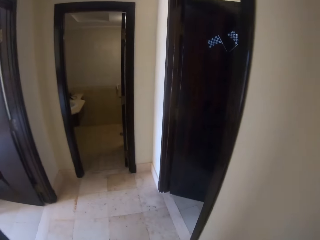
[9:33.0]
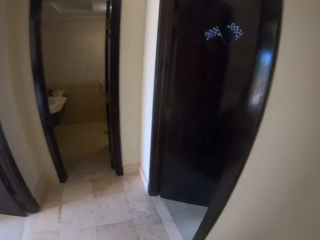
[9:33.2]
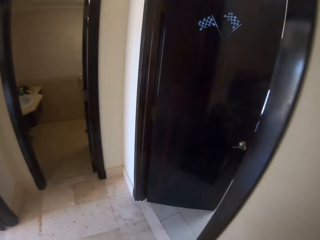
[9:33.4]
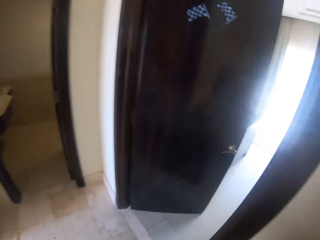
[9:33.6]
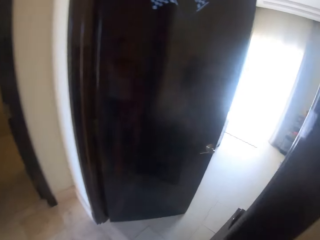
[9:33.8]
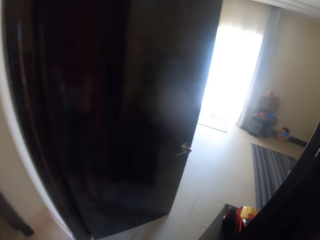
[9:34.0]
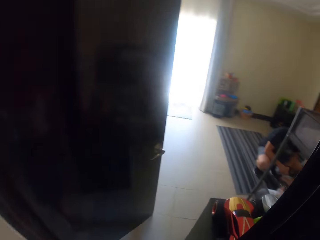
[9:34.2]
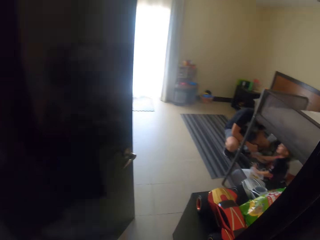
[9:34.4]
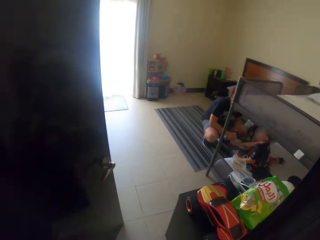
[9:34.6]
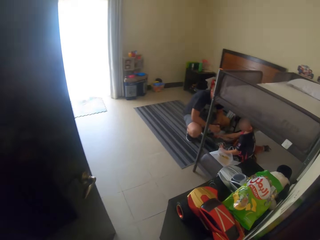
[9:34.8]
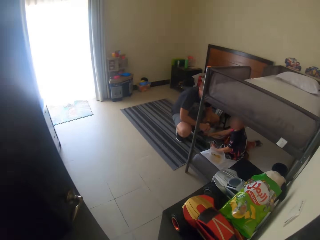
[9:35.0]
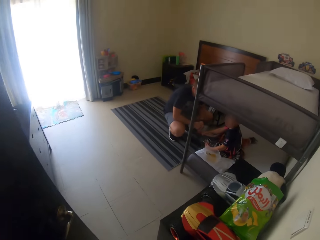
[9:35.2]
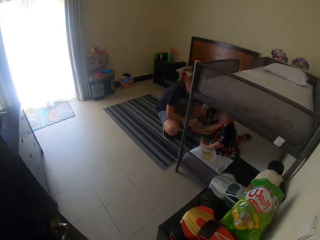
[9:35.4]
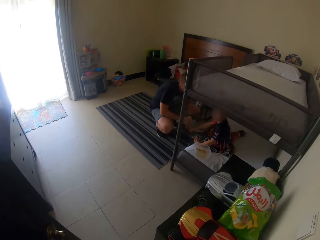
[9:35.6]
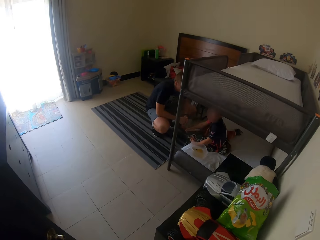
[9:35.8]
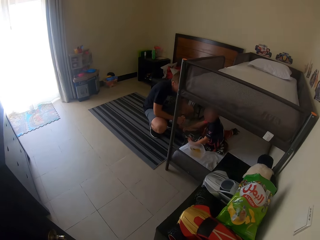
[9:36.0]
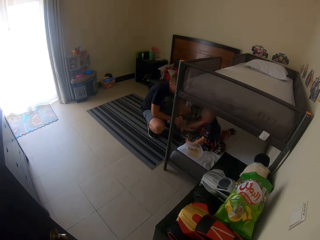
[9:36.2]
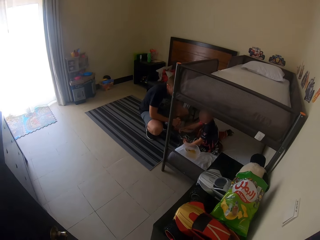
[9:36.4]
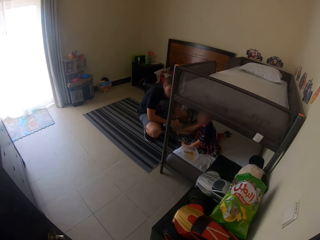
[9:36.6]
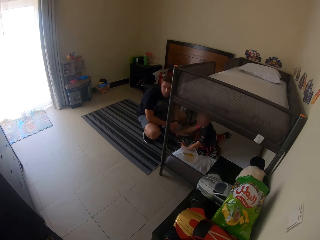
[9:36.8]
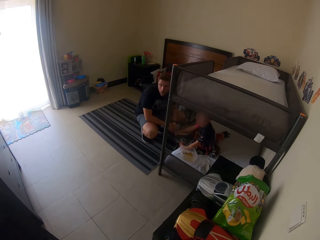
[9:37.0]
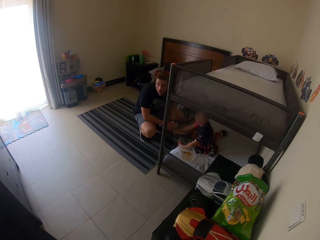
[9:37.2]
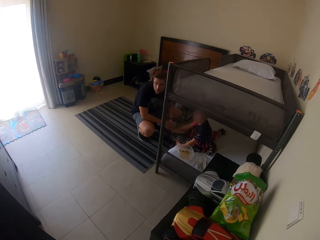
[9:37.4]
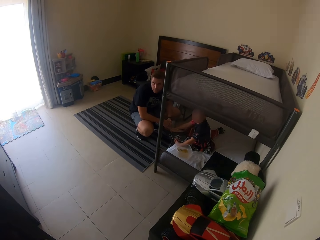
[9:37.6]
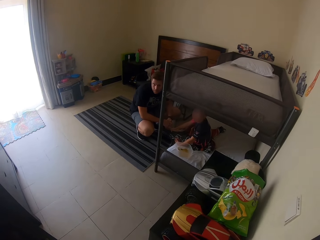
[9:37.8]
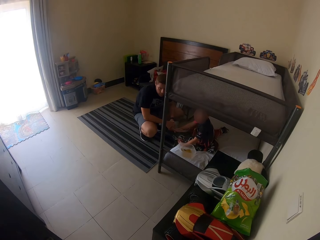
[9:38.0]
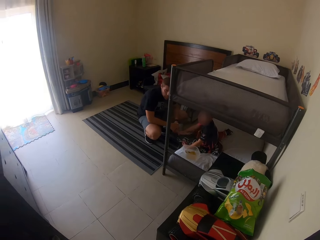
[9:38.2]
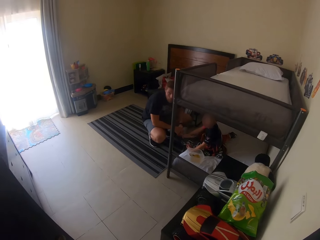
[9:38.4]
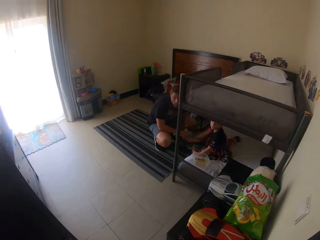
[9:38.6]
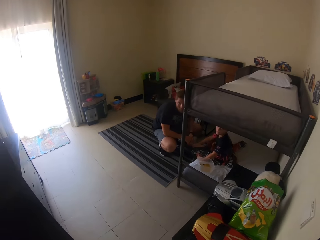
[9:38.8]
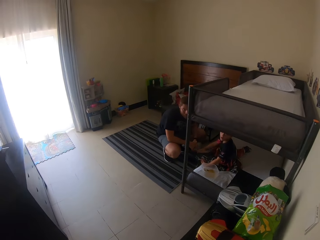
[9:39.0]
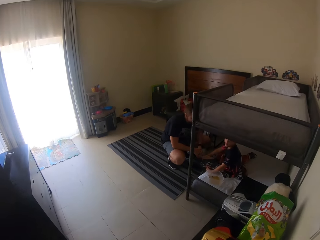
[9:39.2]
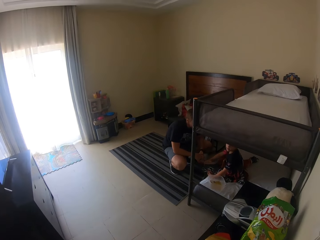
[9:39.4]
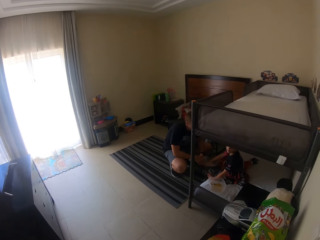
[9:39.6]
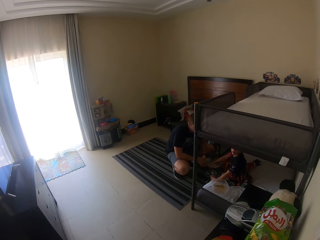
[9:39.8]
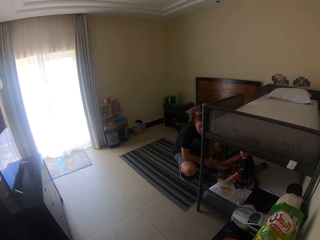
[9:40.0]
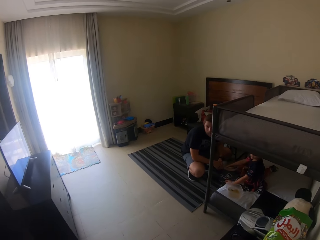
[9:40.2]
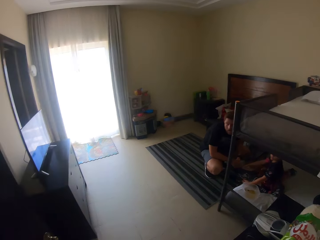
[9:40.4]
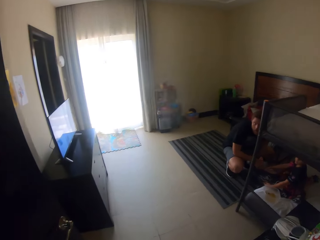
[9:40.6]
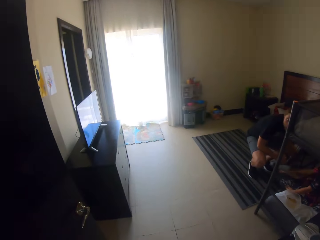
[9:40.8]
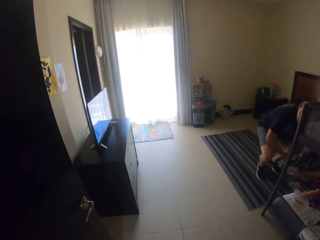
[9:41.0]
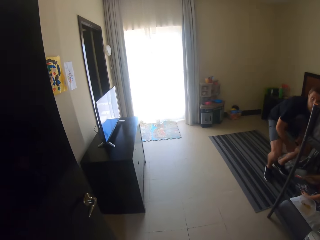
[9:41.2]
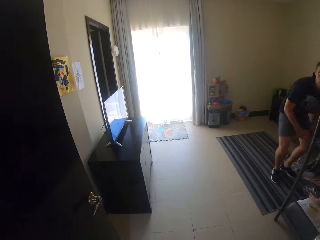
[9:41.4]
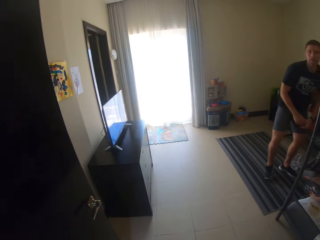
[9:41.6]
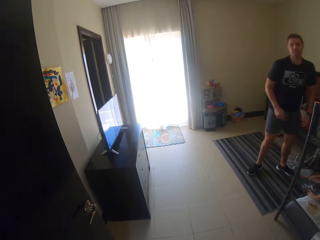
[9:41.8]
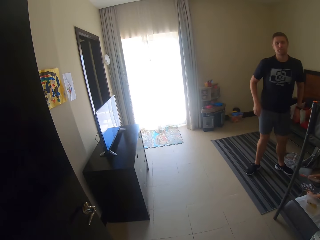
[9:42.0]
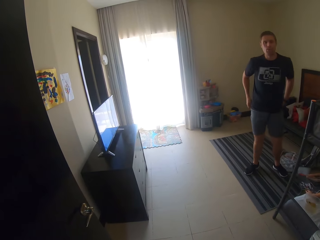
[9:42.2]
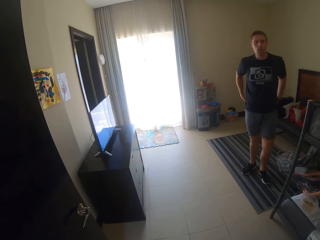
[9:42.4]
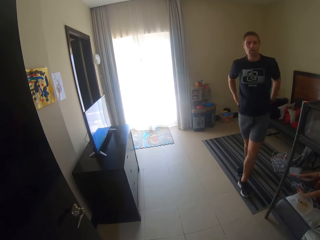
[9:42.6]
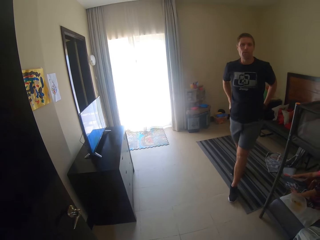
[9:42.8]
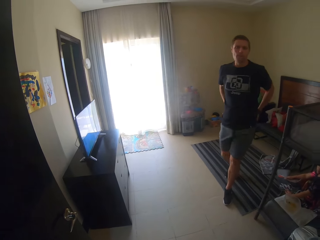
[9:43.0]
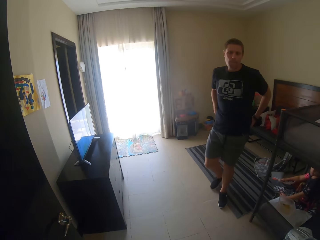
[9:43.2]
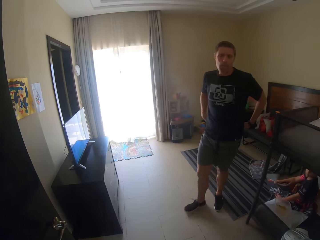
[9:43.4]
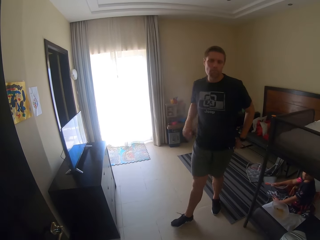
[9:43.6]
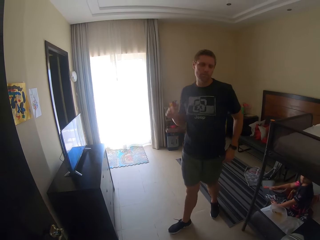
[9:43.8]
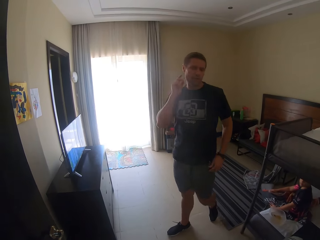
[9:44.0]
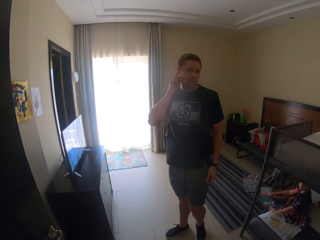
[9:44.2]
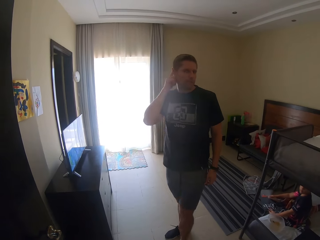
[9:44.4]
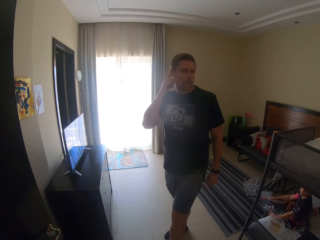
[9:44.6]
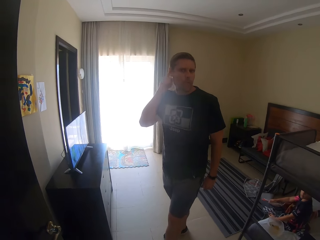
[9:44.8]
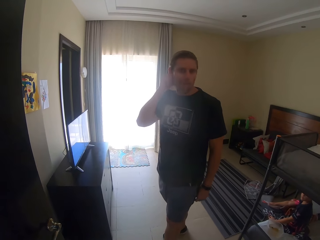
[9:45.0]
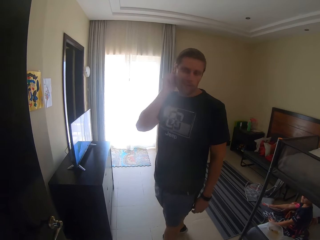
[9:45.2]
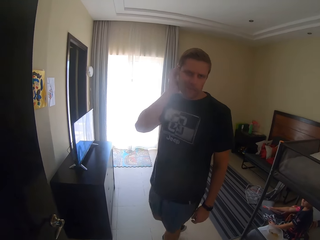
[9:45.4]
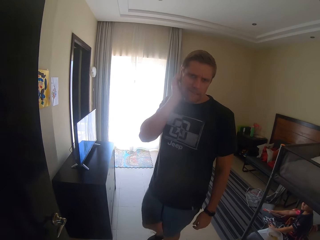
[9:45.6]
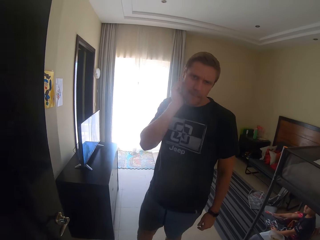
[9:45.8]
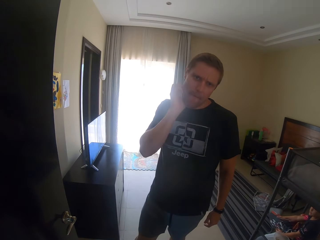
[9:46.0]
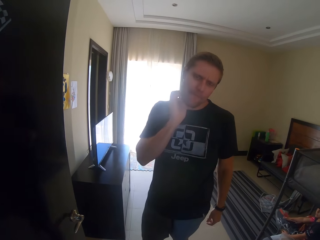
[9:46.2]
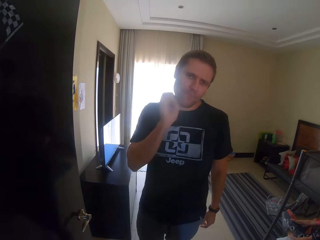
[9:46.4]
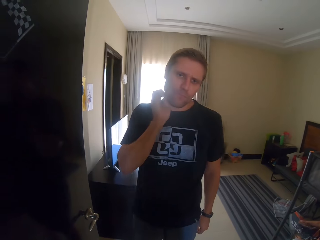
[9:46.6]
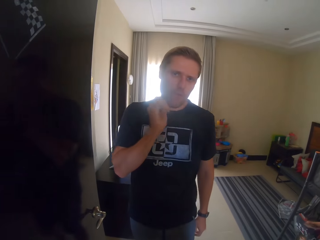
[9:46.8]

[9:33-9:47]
The camera wearer walks around. They converse with a man. Another man looks around. A third man looks around. The camera wearer talks. The second man stands, walks around, and touches the face.

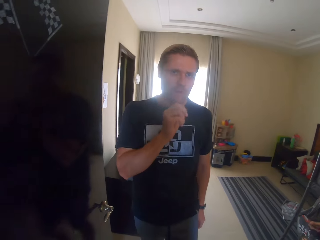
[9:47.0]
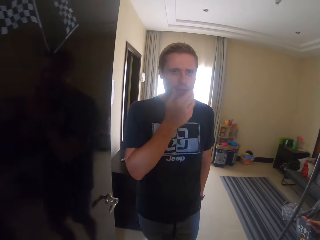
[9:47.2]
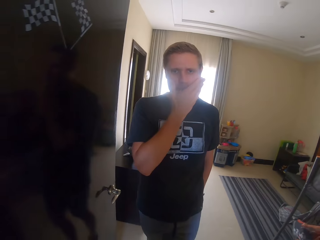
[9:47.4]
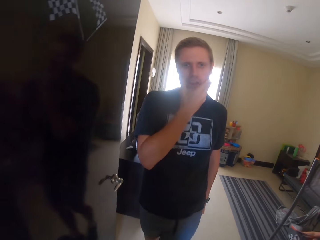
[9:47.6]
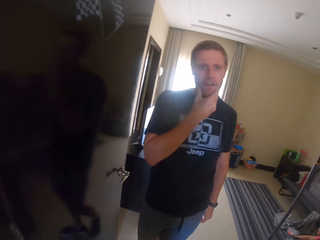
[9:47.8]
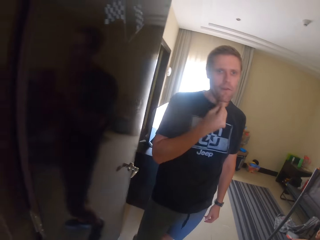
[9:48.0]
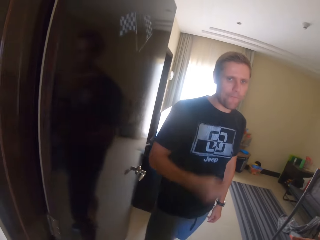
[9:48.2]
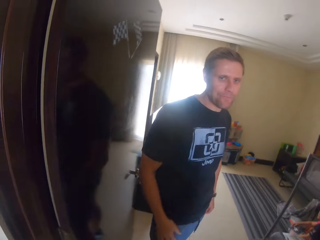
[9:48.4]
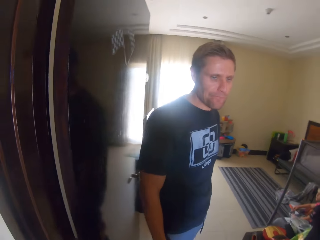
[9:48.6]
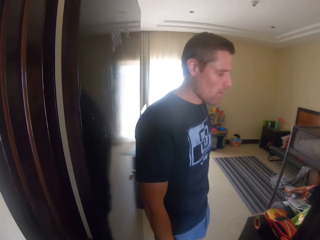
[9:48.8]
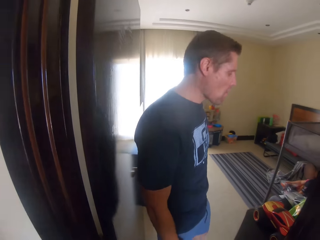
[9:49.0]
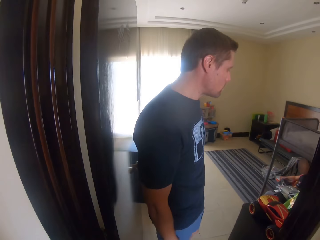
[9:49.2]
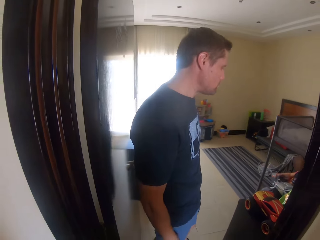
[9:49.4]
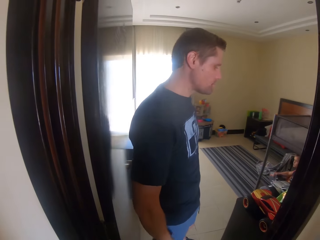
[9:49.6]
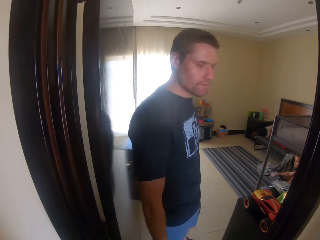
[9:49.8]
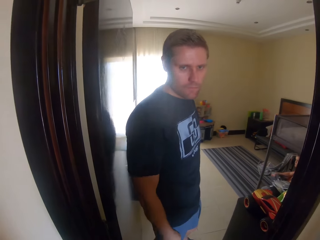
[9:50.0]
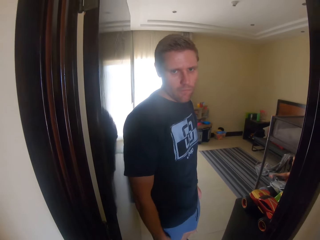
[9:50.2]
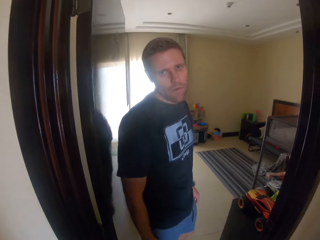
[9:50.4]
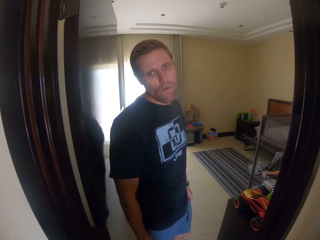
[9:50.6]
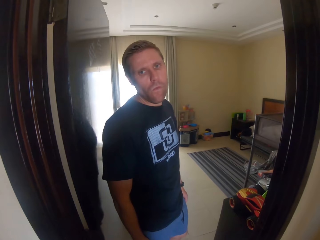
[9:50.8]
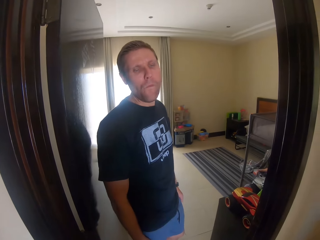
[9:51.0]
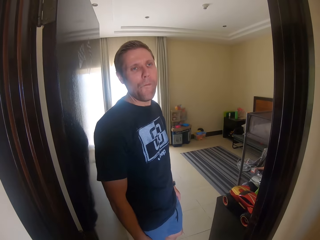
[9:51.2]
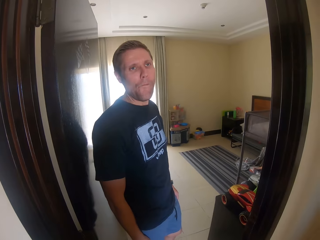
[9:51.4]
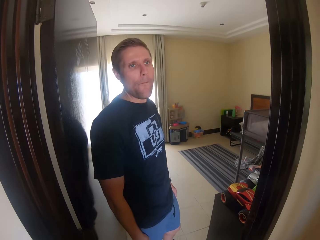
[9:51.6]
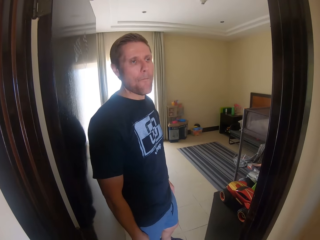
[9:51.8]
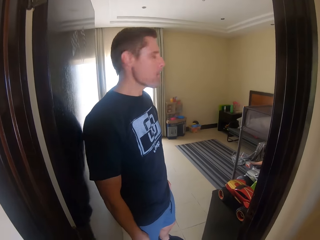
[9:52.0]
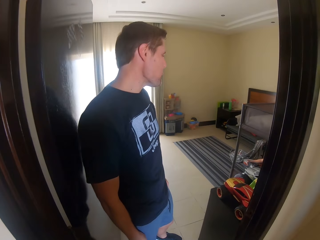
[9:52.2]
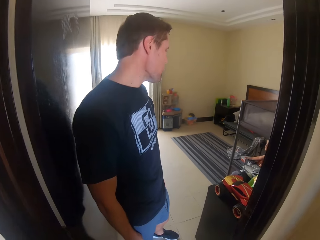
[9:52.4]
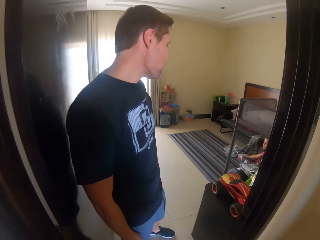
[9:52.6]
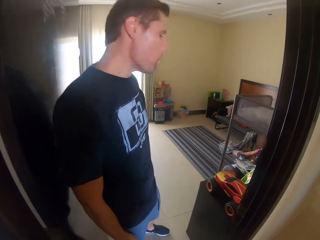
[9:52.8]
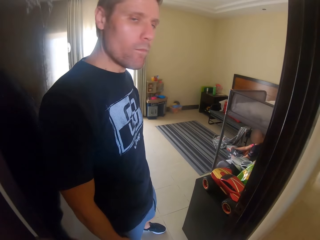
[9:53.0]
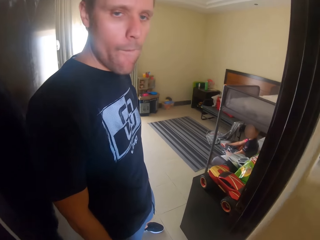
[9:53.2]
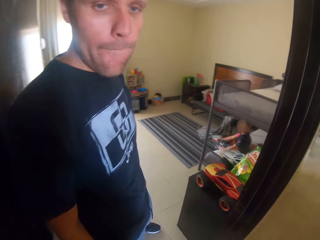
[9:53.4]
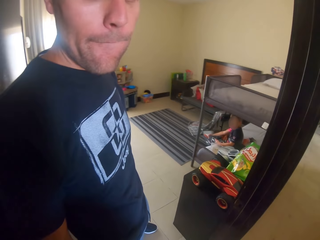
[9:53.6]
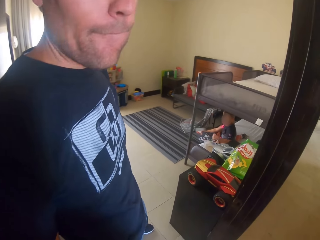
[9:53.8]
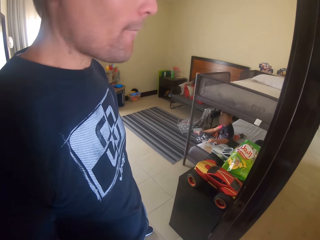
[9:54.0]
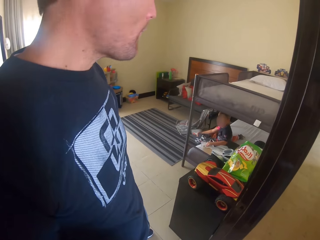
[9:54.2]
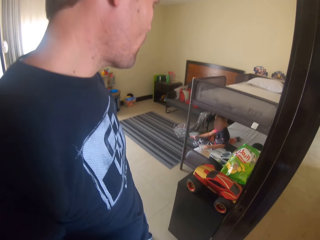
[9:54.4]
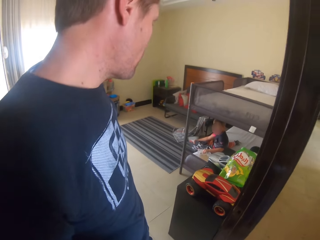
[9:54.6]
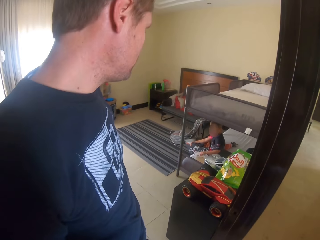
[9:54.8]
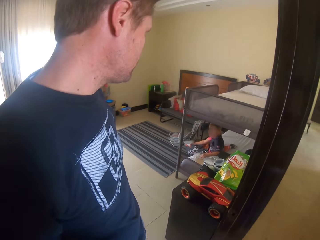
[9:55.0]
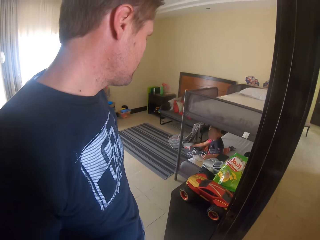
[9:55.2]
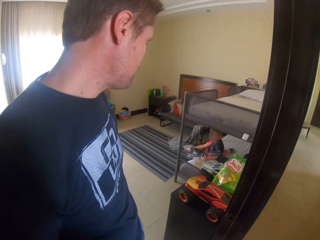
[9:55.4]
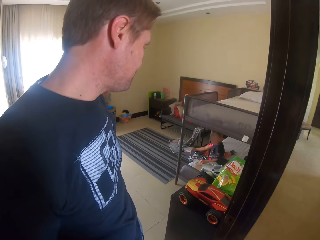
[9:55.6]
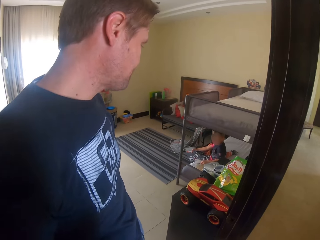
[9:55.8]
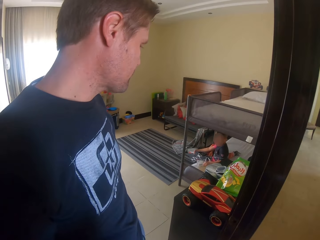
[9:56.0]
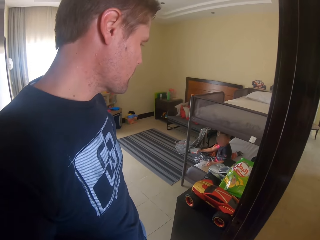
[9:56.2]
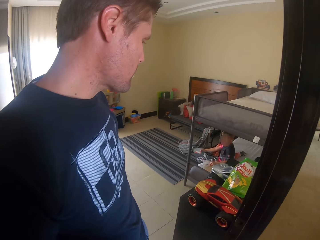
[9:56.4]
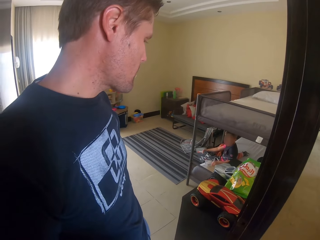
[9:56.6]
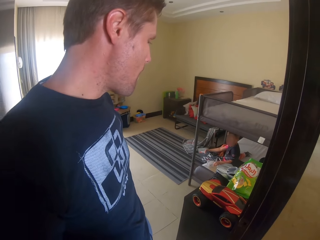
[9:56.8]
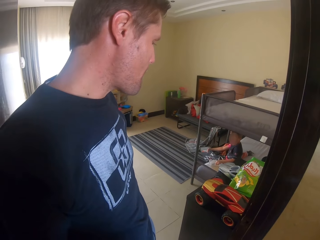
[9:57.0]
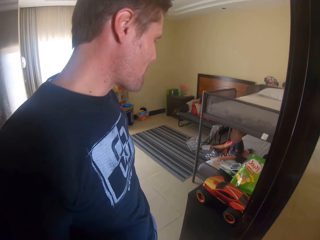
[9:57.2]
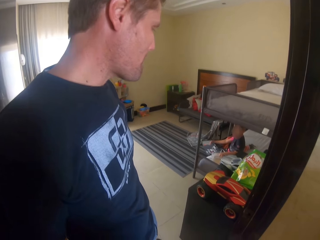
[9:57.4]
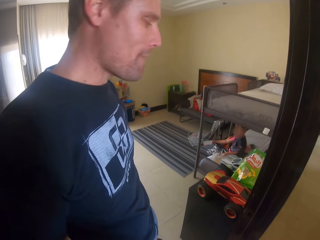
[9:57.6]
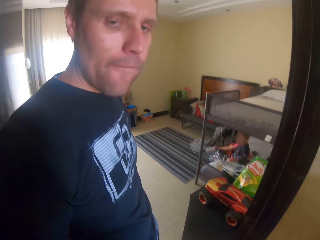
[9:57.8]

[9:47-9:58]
A man talks. The camera wearer talks. The man looks around. The camera wearer talks.
